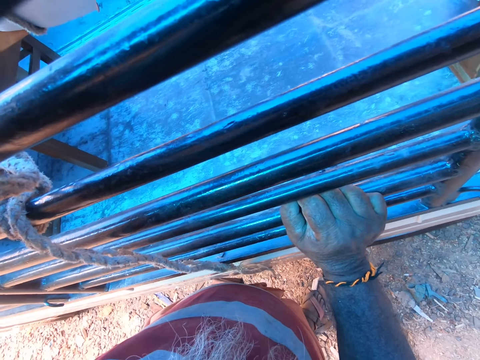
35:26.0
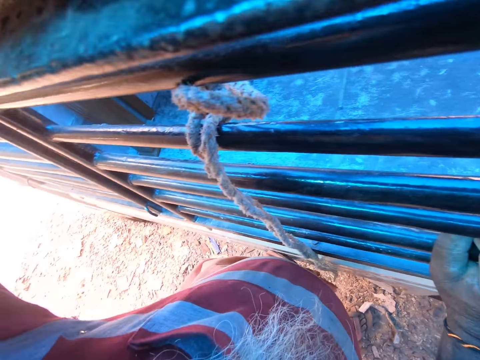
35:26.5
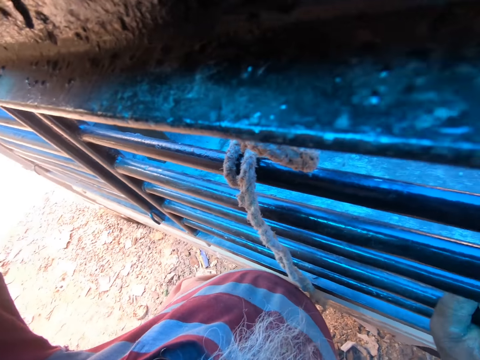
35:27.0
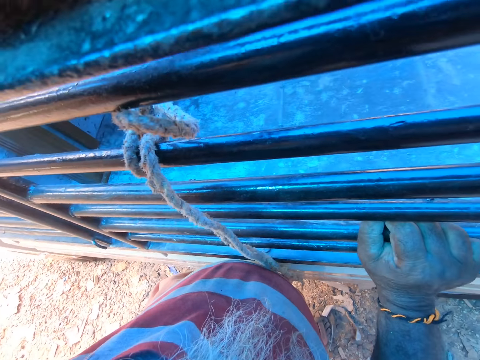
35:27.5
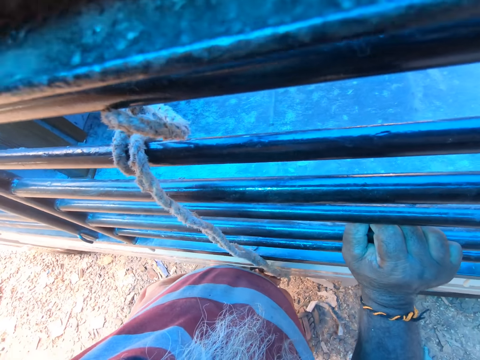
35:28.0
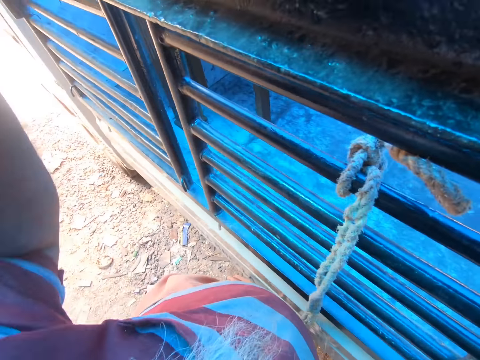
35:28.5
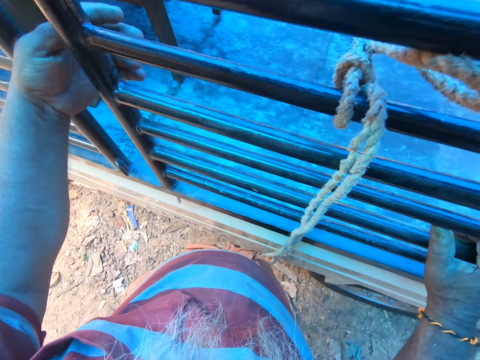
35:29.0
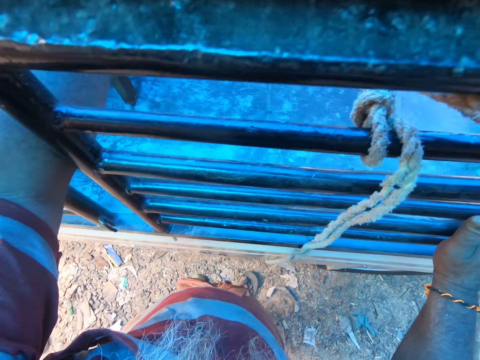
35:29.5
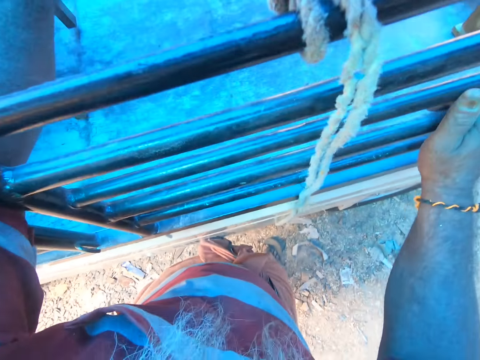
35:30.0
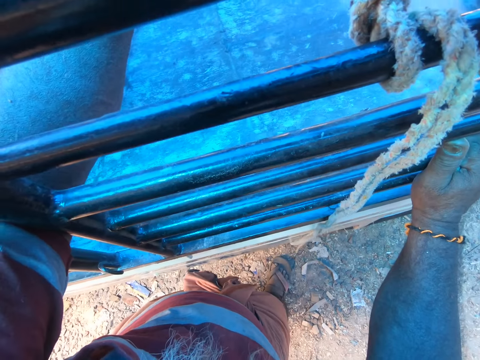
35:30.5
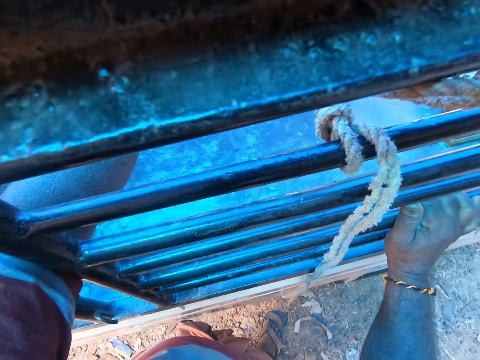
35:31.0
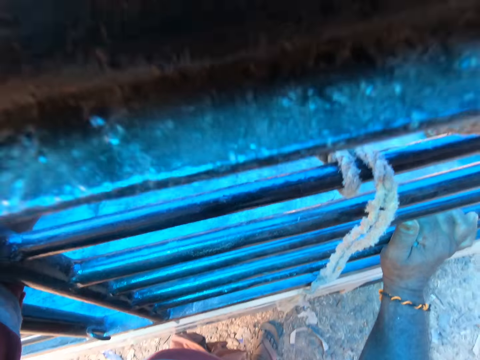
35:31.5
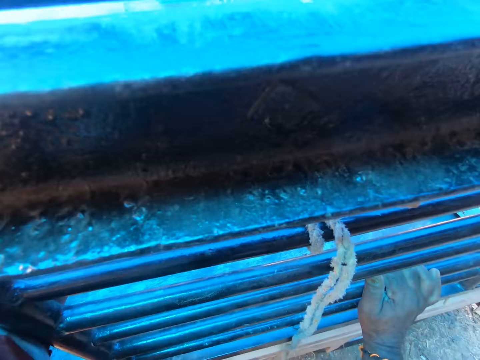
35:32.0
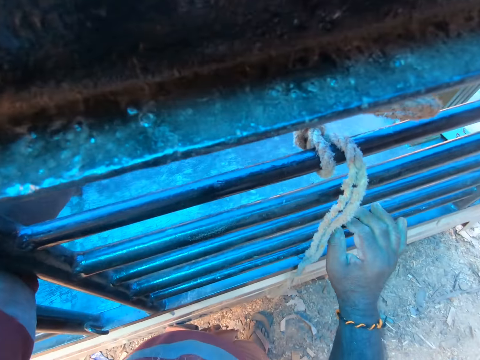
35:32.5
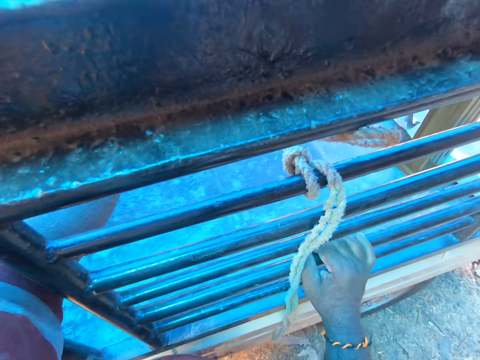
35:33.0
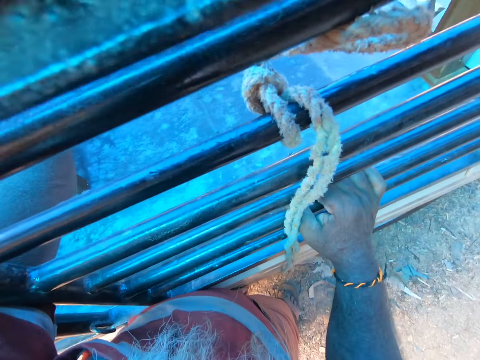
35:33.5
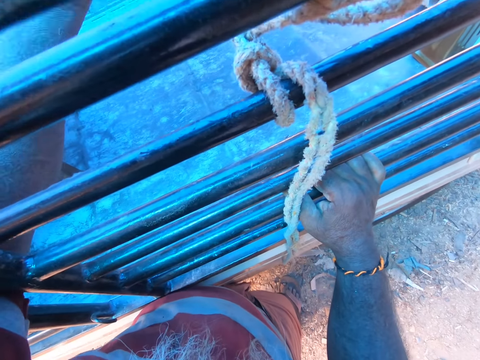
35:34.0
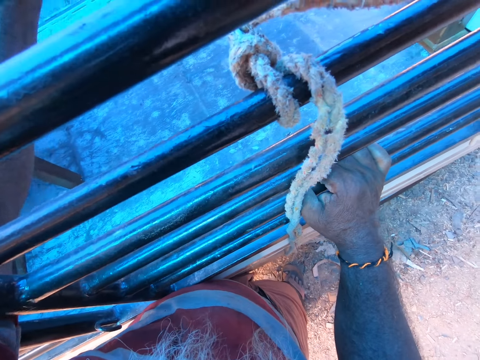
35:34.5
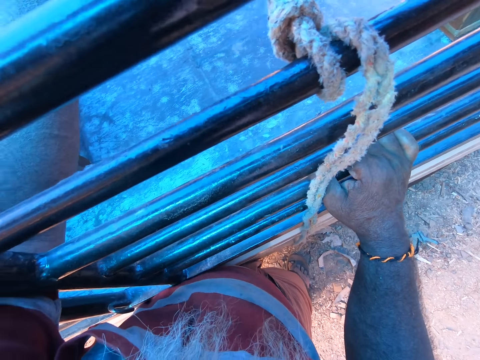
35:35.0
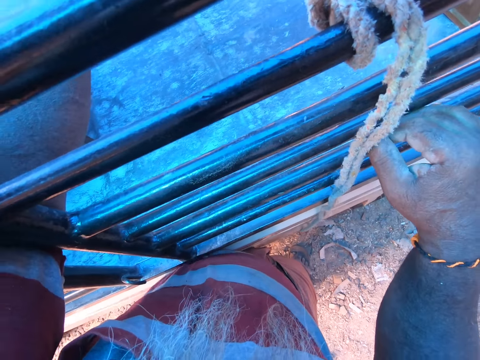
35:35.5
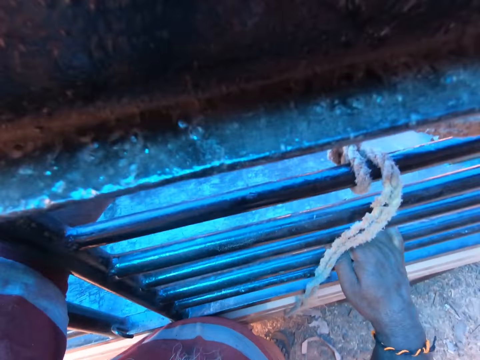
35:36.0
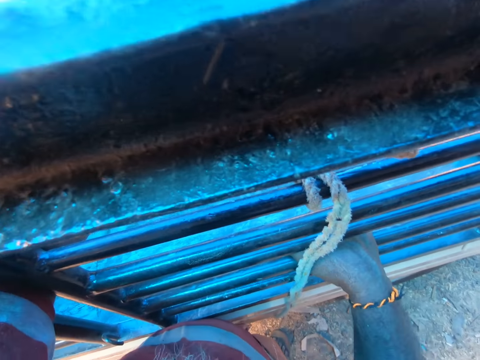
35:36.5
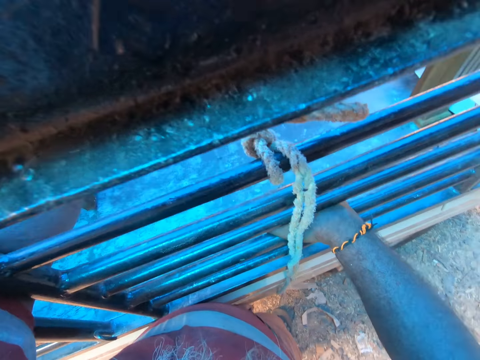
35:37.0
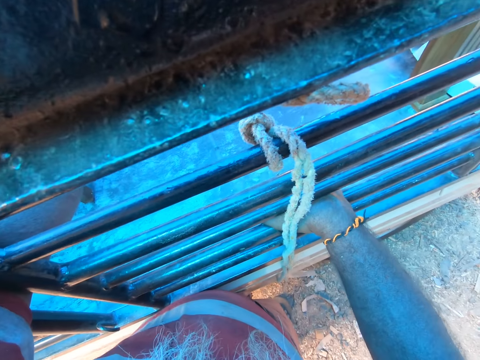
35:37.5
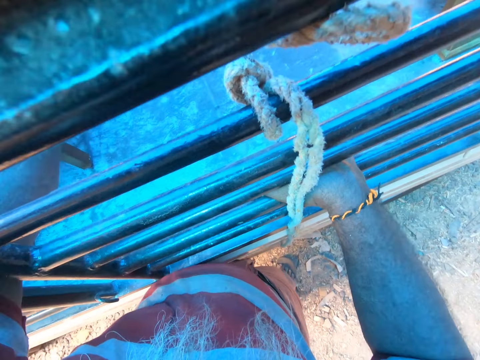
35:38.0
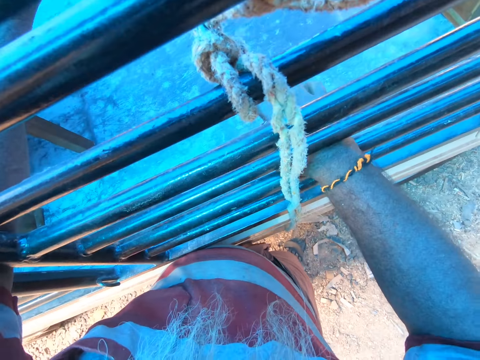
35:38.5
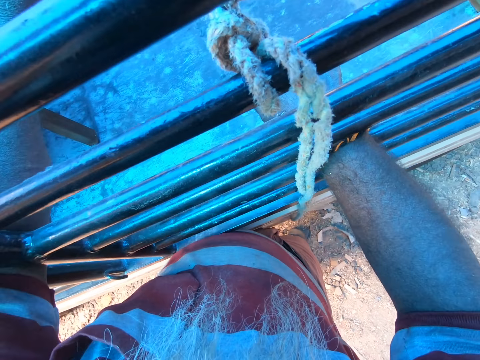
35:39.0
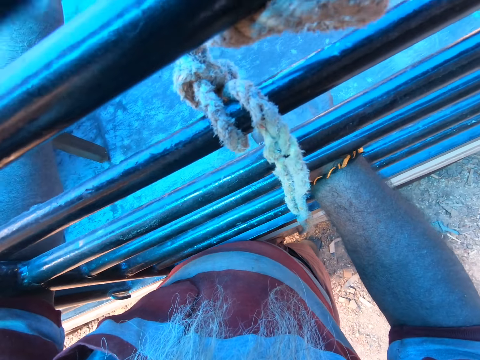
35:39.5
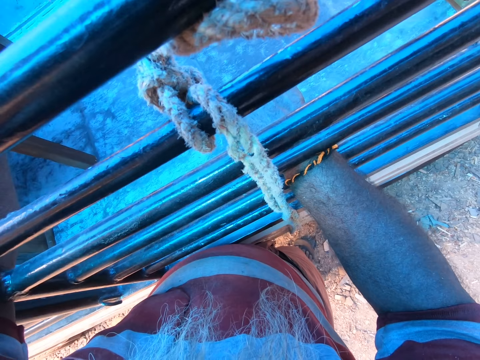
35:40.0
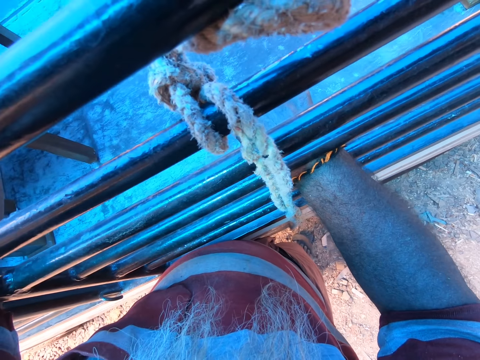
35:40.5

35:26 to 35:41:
The camera wearer puts his left hand through the truck's side rails.

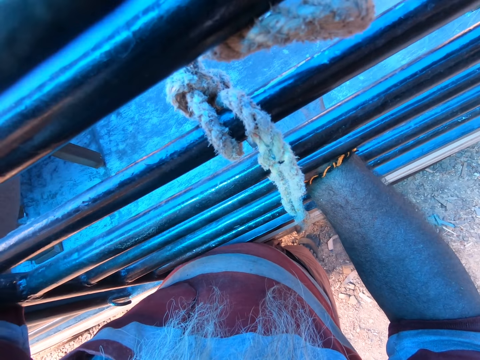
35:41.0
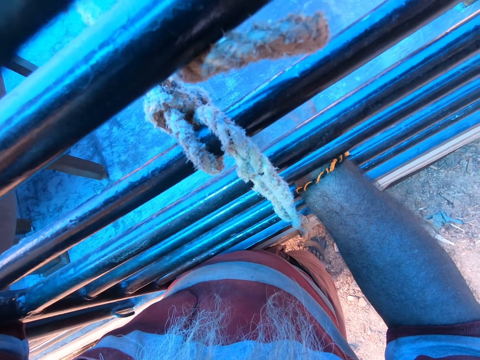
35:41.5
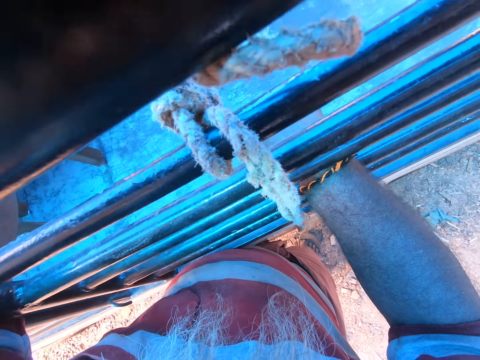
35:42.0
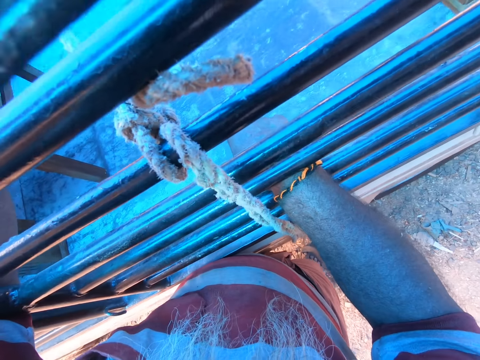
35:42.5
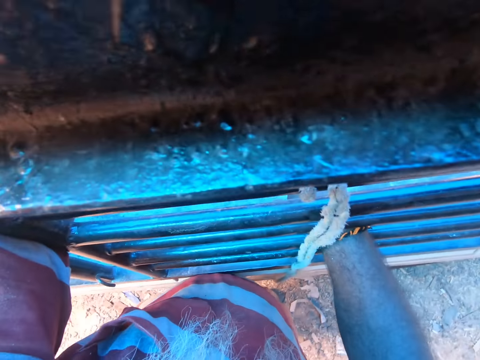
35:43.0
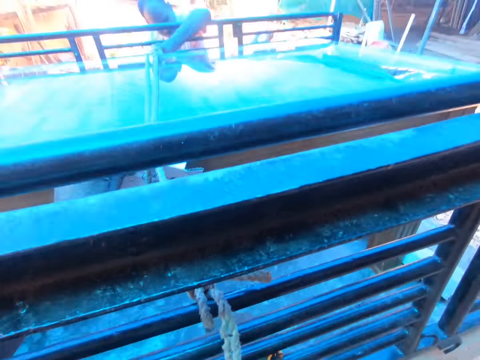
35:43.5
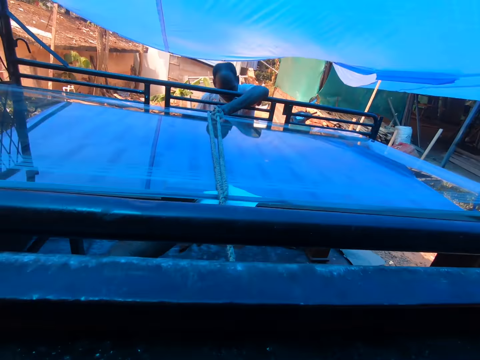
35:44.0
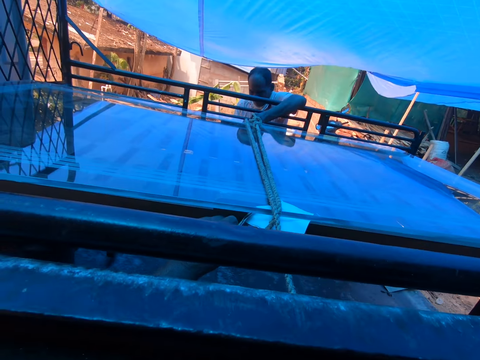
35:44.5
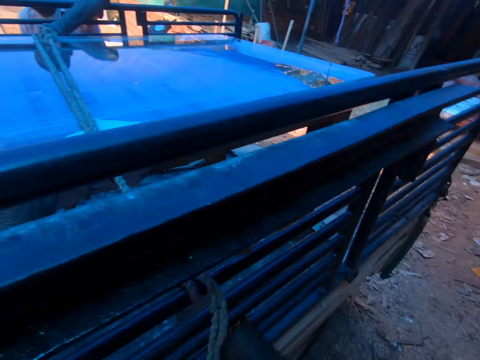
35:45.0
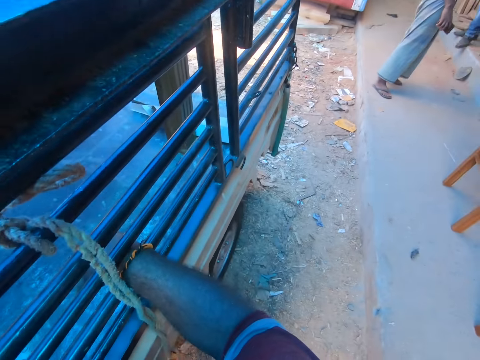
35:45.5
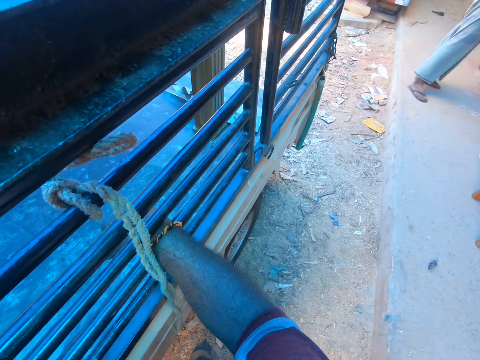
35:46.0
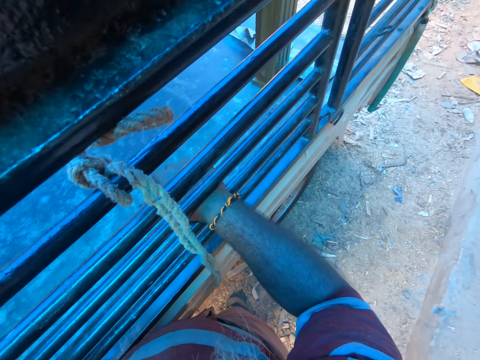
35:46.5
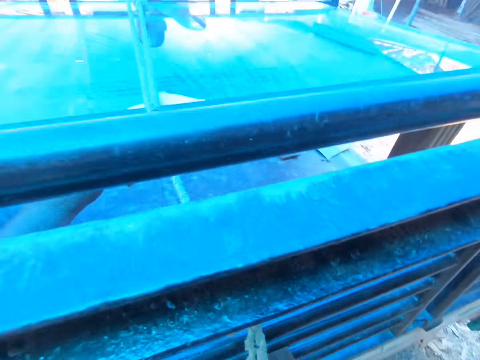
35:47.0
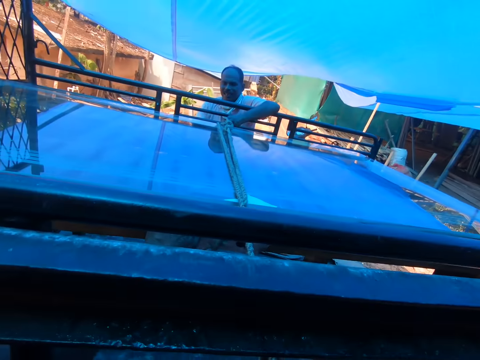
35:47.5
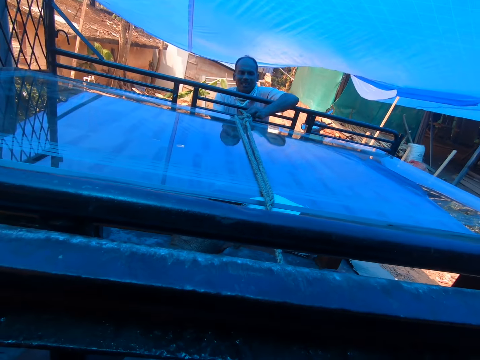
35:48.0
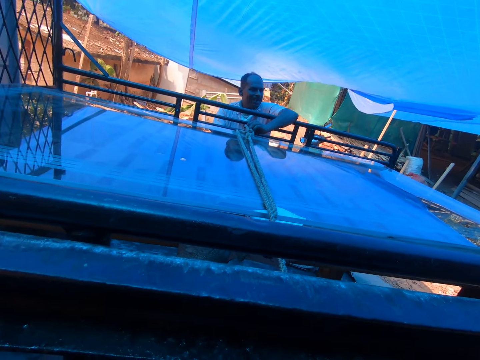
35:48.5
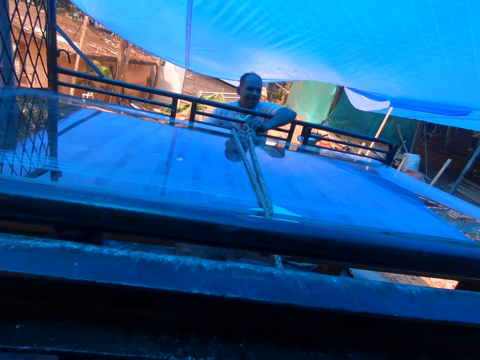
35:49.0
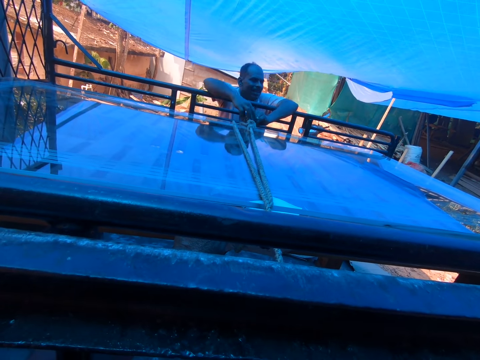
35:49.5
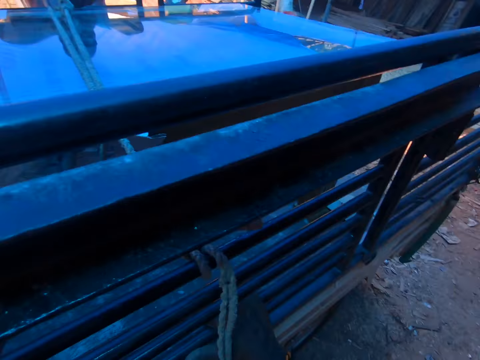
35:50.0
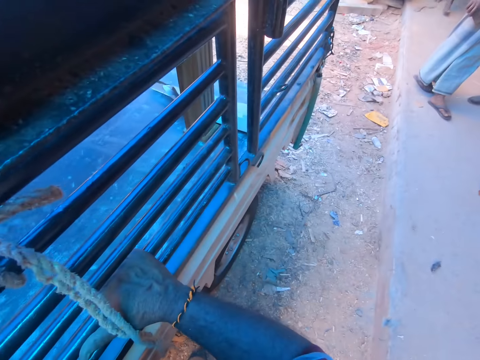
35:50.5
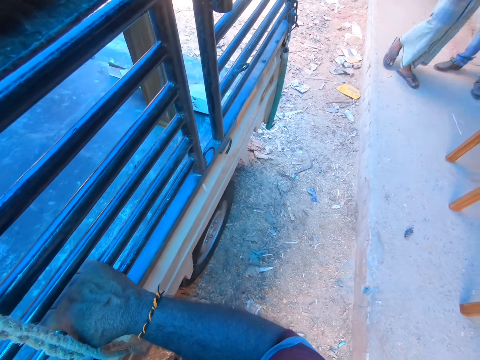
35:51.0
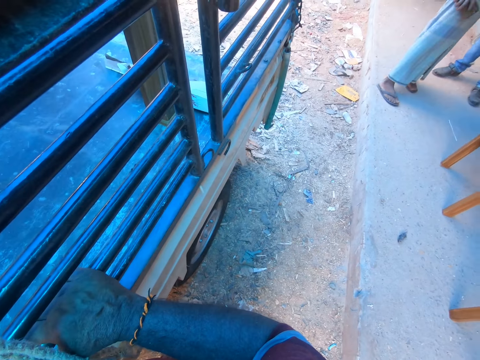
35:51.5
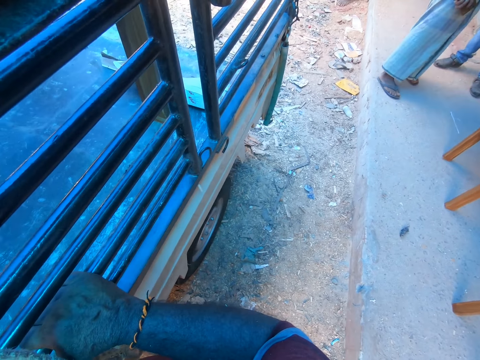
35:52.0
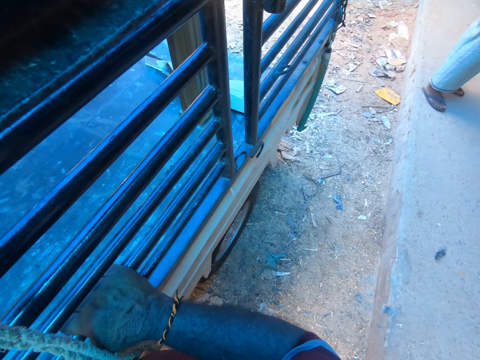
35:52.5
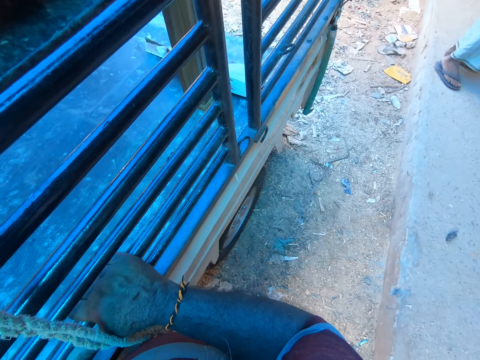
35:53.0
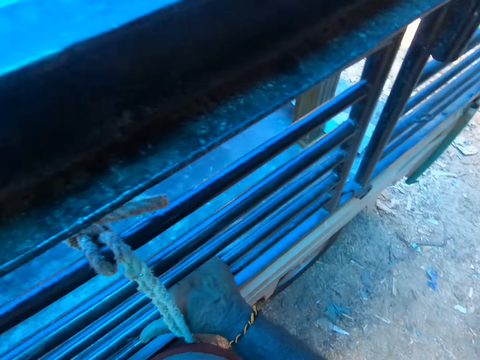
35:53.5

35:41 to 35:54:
The man ties the rope around the table frame and the glass panel at the back of the truck with his hands. He ties the rope around the table frame and the glass panel at the back of the truck with his hands again.
